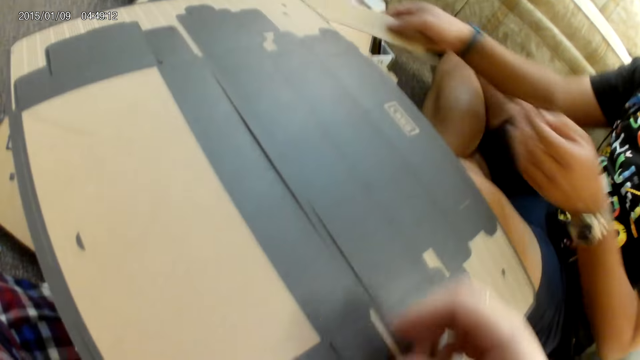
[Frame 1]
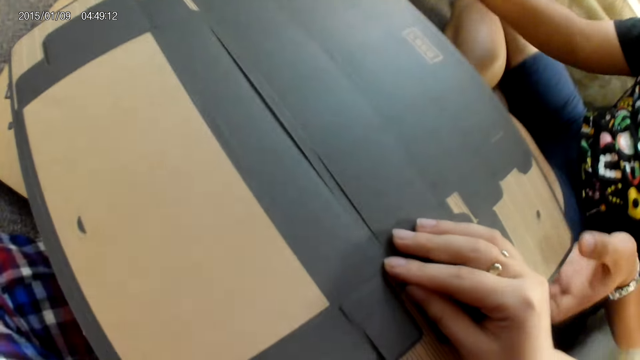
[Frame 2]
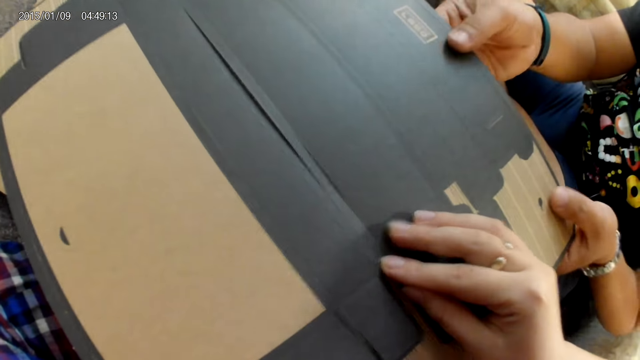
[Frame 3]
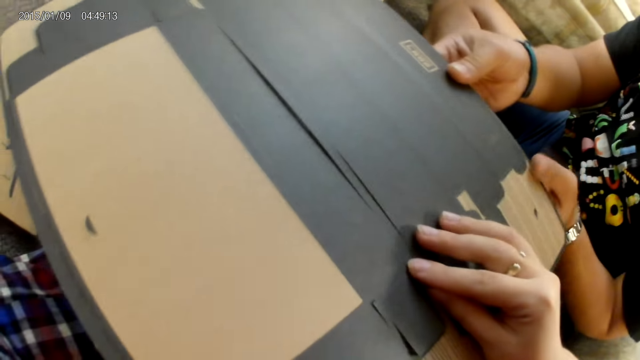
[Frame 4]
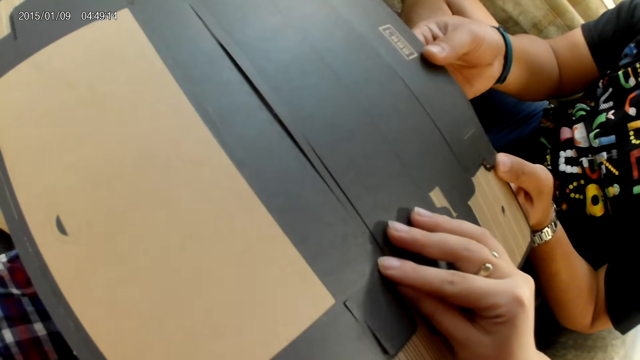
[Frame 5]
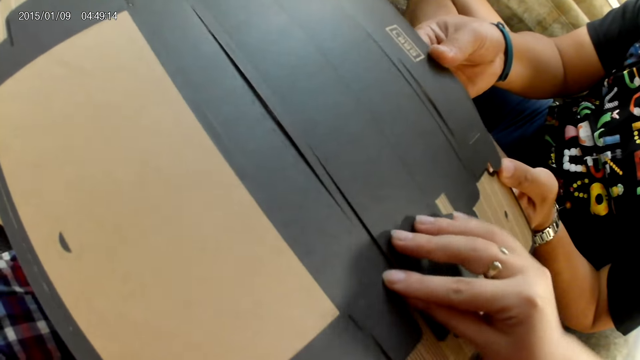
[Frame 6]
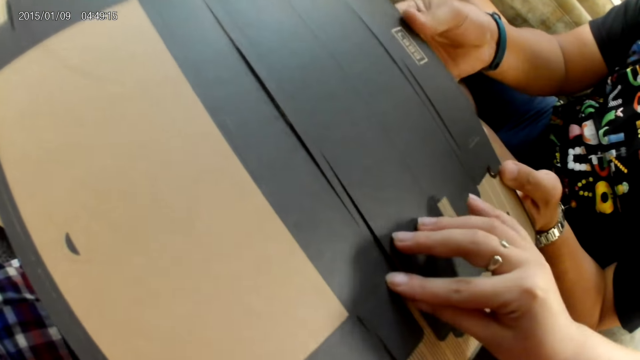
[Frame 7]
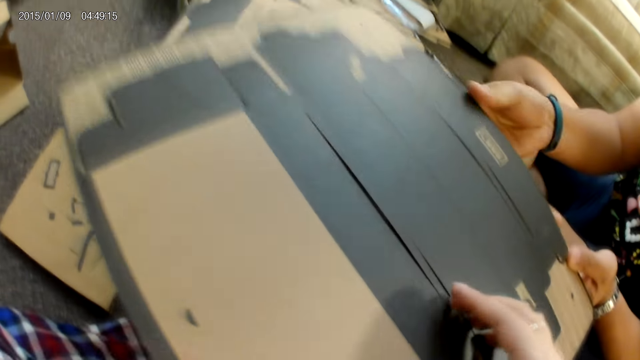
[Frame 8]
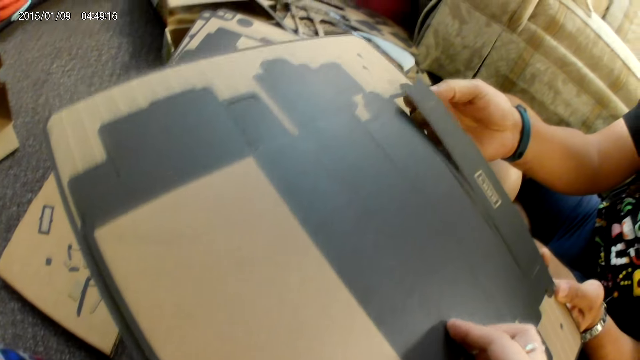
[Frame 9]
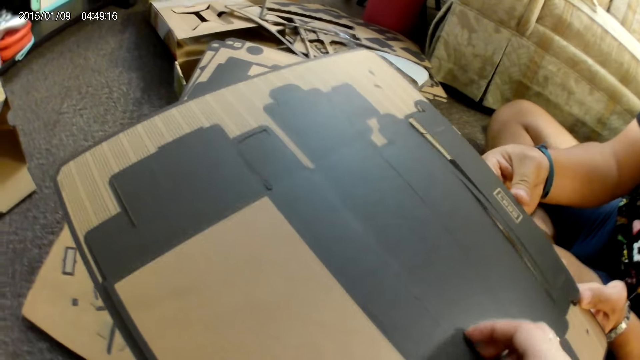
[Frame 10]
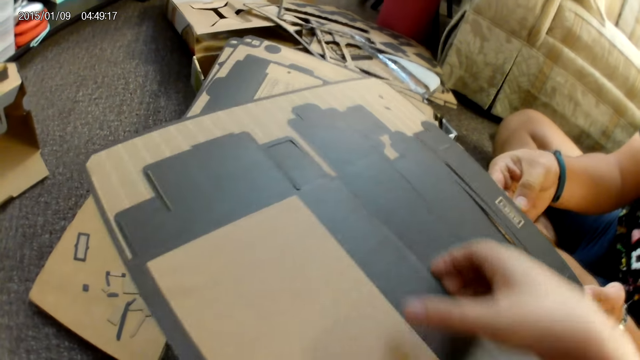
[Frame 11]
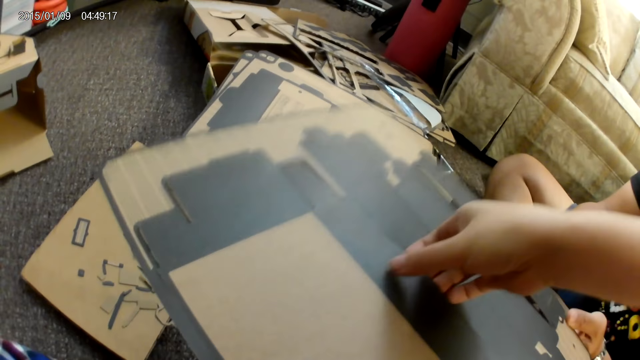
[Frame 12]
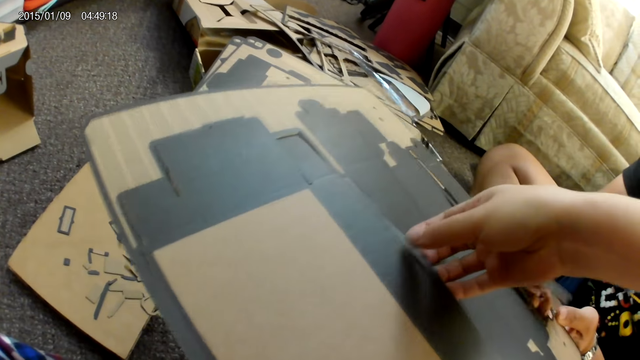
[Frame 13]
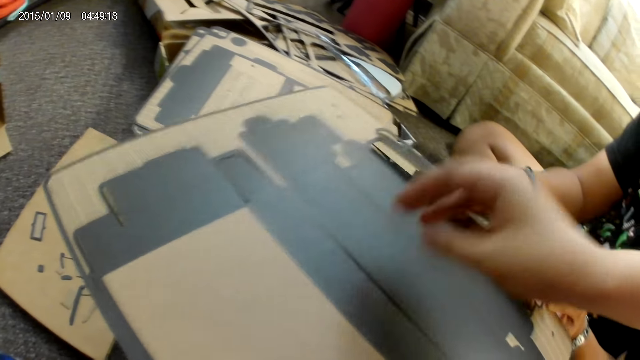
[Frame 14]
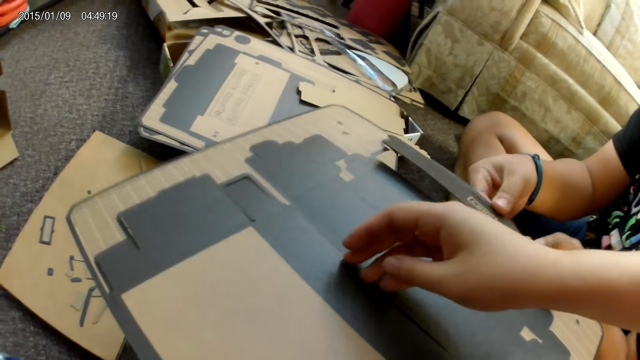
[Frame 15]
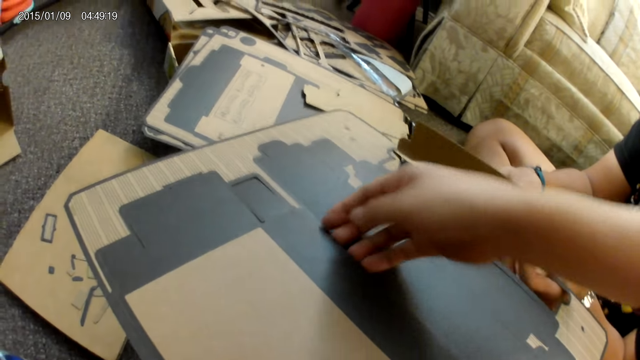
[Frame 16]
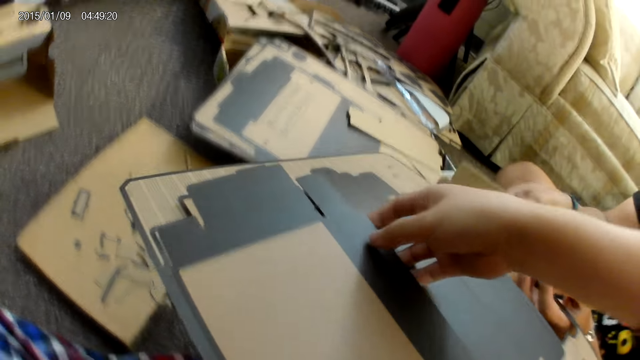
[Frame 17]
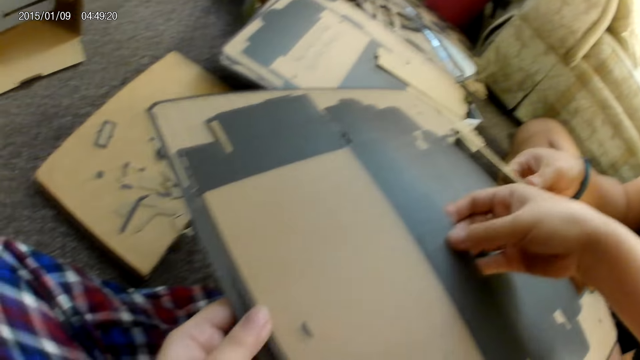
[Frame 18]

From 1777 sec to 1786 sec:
The camera wearer picks up the carton. A man passes the cardboard from his left hand to his right hand. He drops the cardboard on a stack of cardboards with his right hand. He holds the cardboard with both hands. The camera wearer touches the cardboard with her right hand. The man detaches the cardboard with his left hand. The camera wearer detaches the cardboard with her right hand.

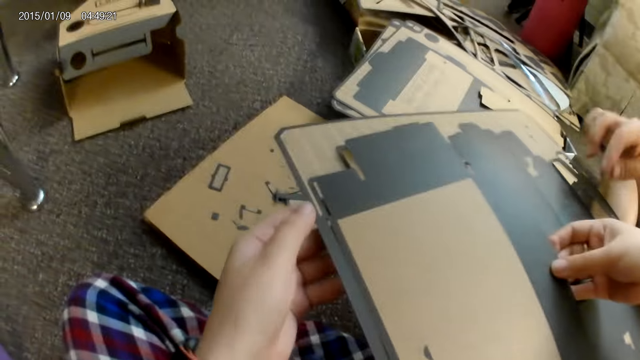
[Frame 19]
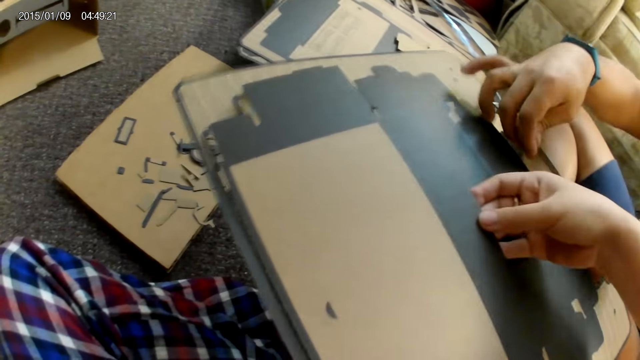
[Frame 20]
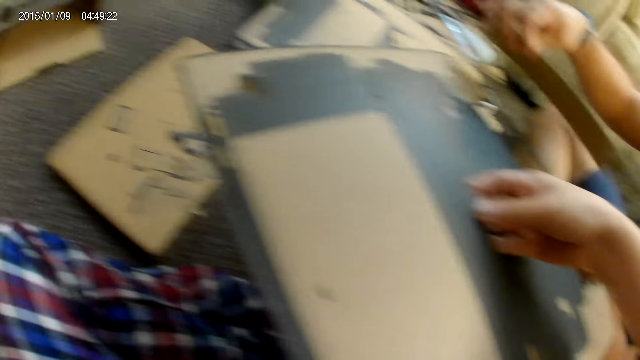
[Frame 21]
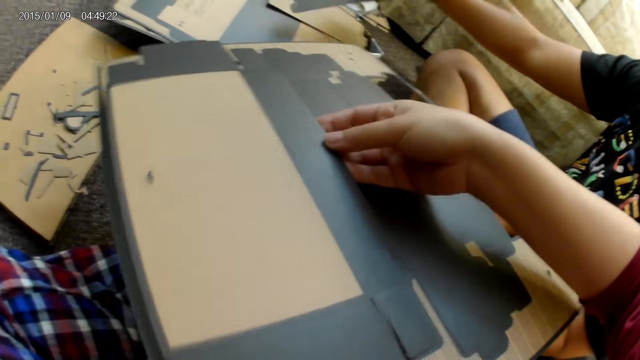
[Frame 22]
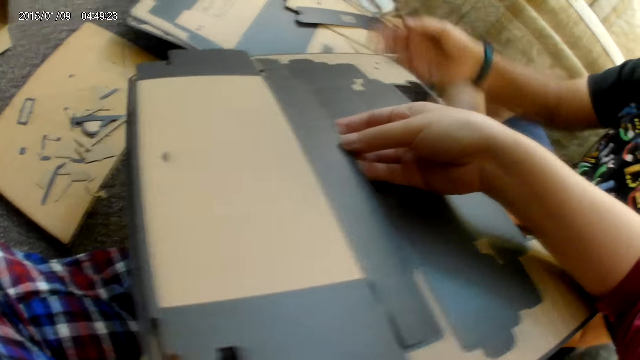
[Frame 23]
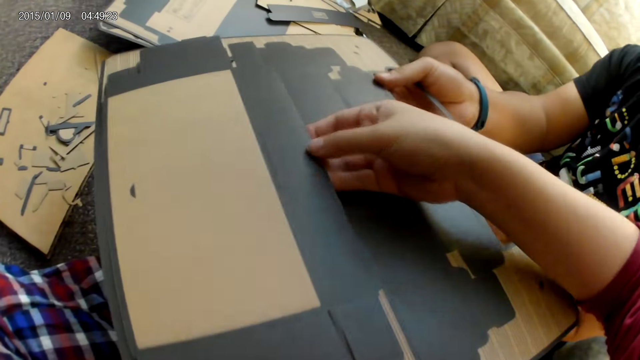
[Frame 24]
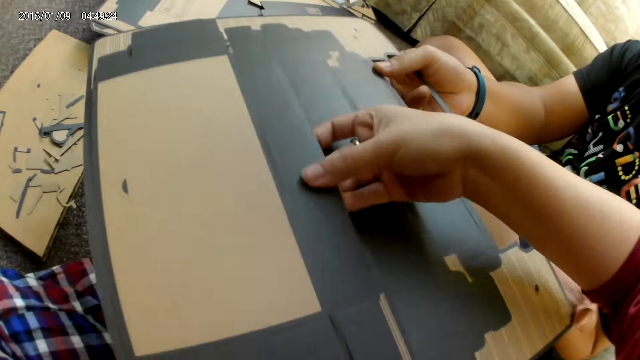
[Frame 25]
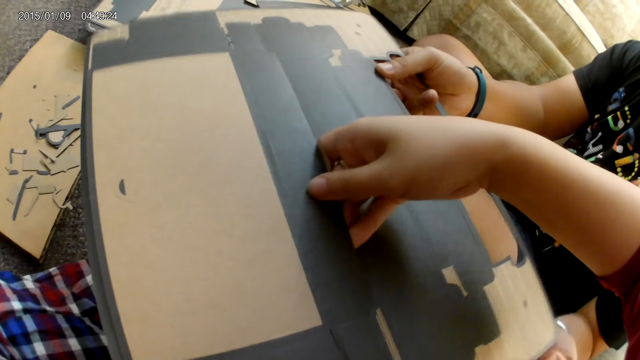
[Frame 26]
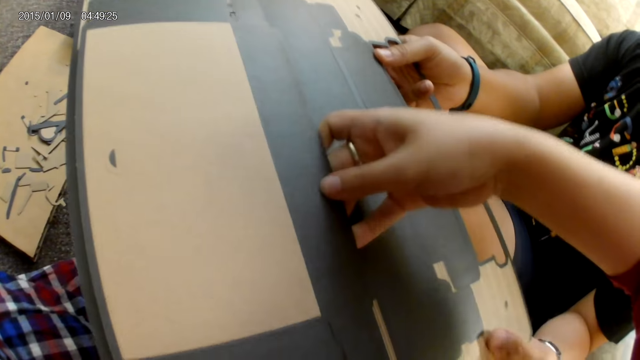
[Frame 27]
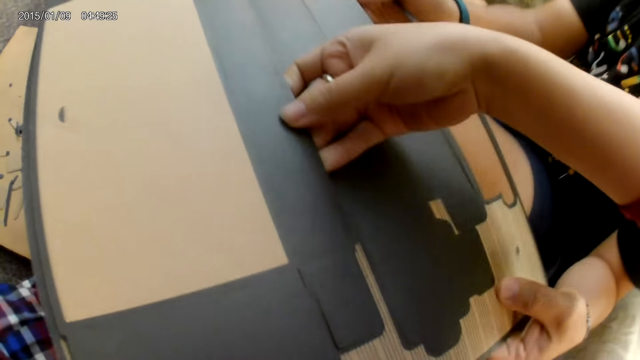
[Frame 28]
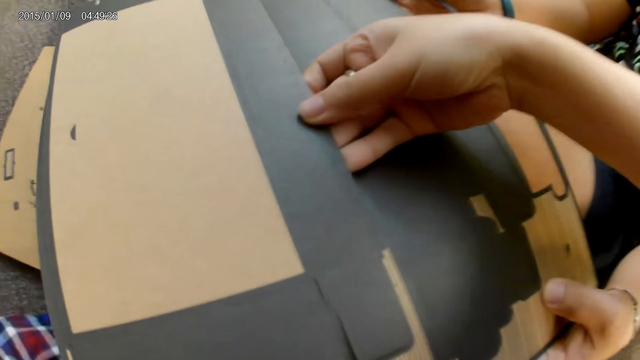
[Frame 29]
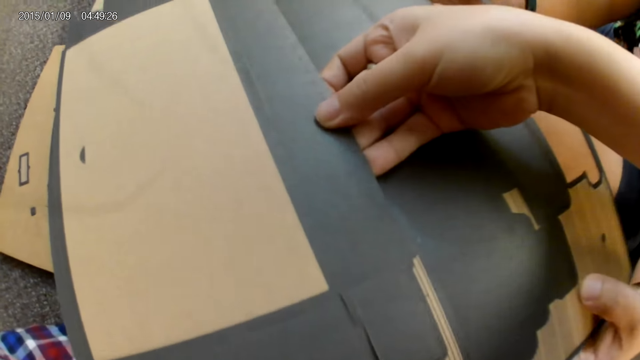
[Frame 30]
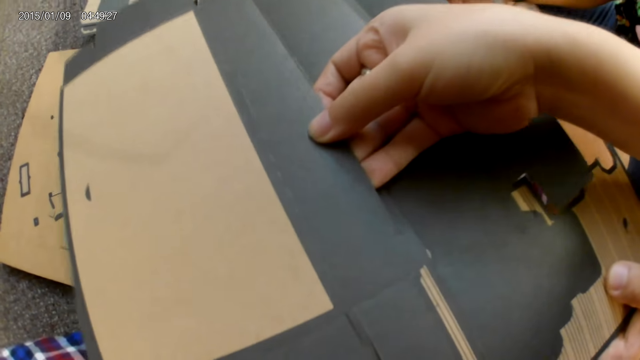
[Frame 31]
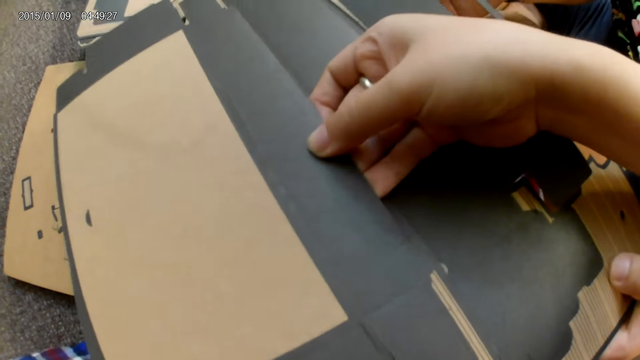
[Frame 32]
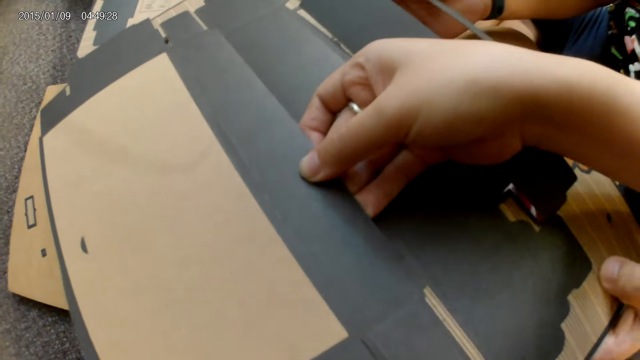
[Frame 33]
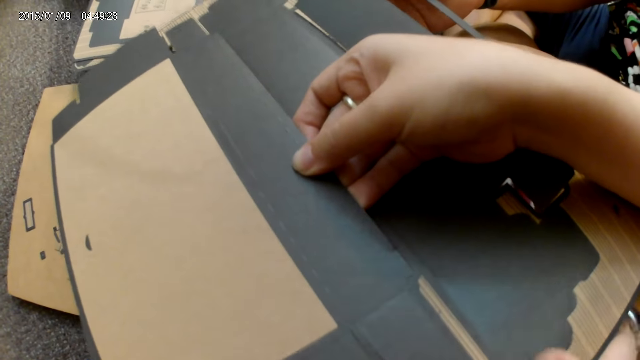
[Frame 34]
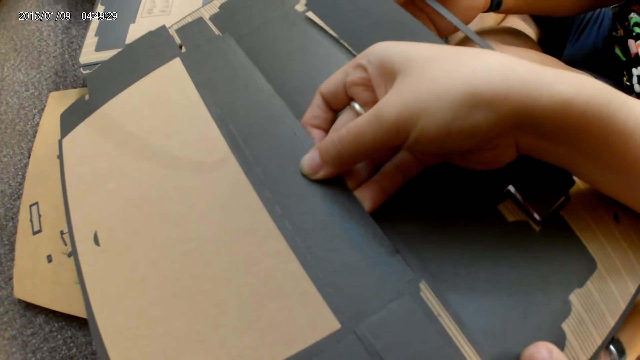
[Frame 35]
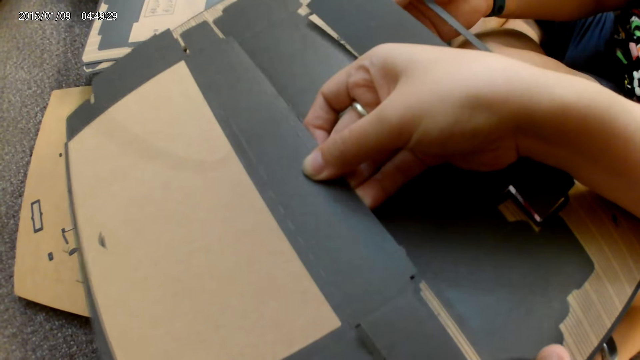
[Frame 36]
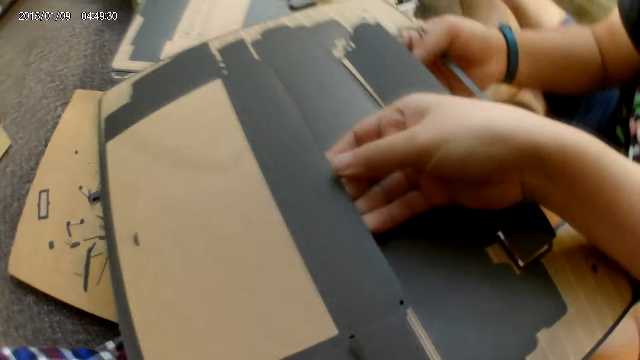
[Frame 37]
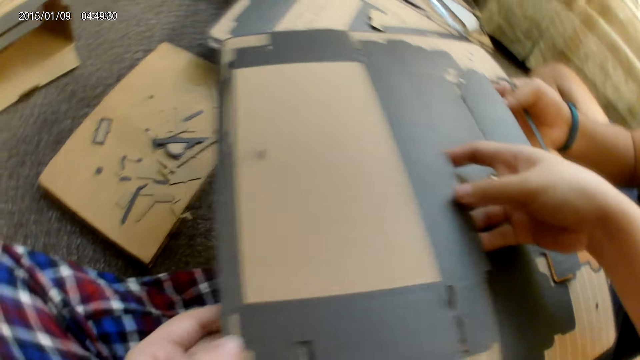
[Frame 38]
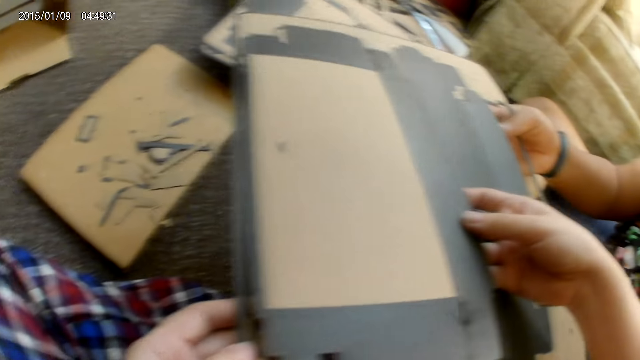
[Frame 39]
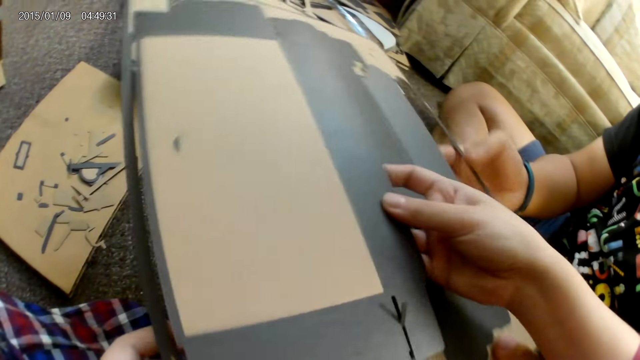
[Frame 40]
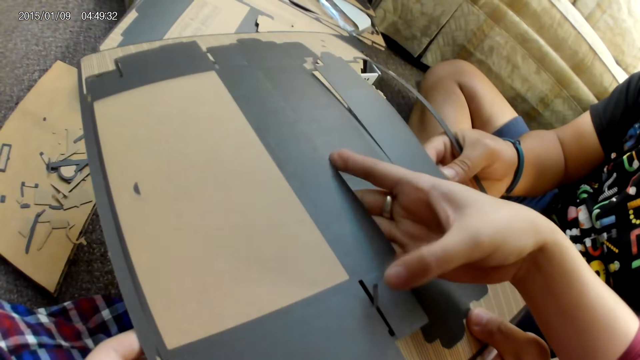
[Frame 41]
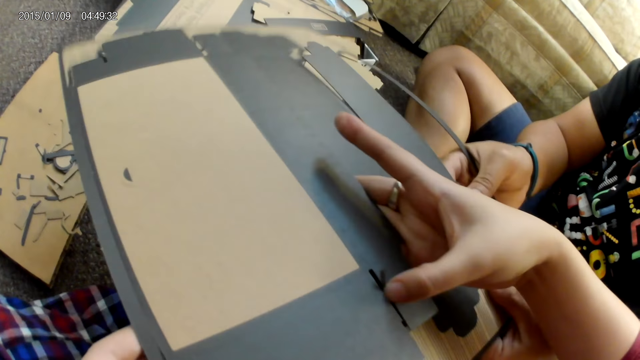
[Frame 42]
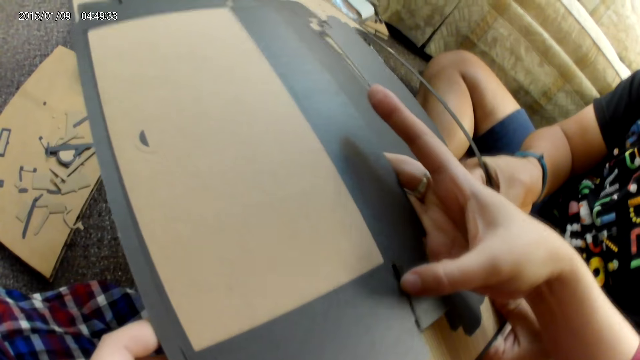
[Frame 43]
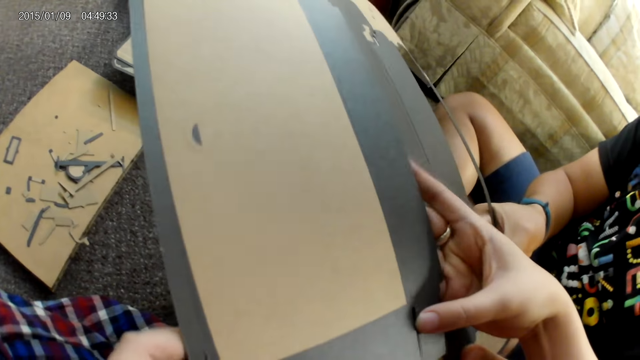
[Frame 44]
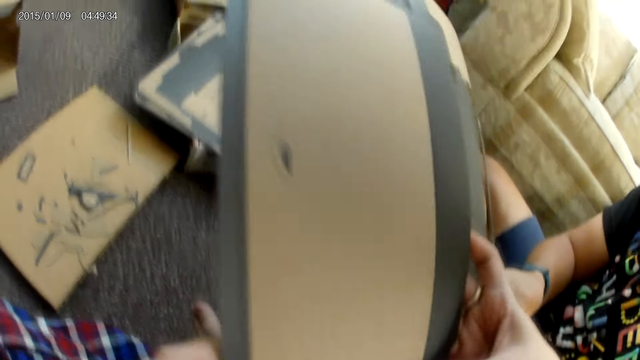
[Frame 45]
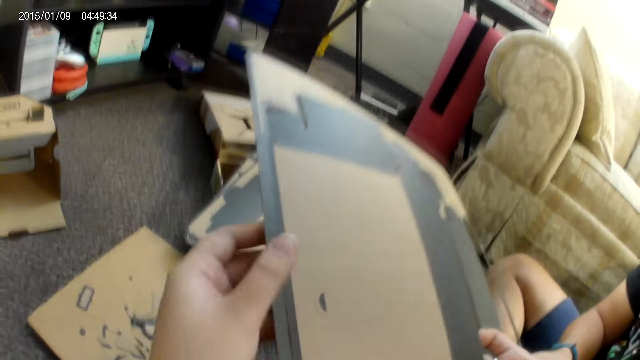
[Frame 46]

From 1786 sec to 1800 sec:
The camera wearer detaches the cardboard with both her hands. A man drops the cardboard on a stack of cardboards with his right hand. He touches the cardboard with his right hand. He touches the cardboard with both hands. The camera wearer detaches the cardboard with her right hand. The man detaches the cardboard with his right hand.
